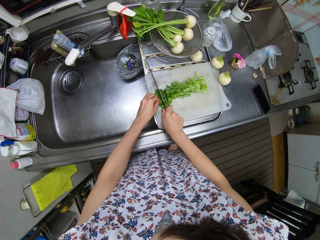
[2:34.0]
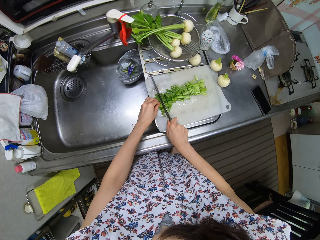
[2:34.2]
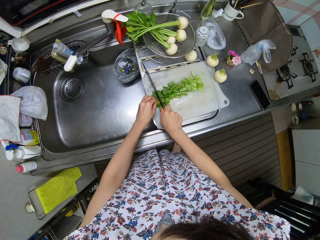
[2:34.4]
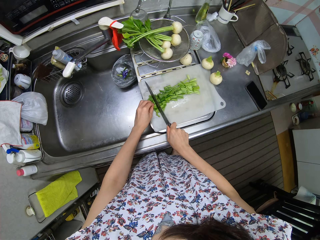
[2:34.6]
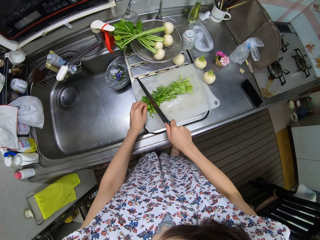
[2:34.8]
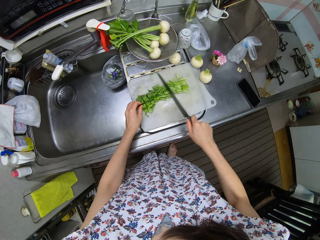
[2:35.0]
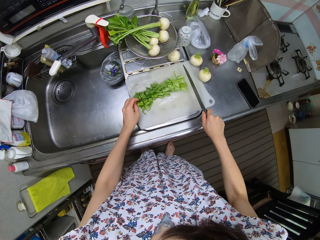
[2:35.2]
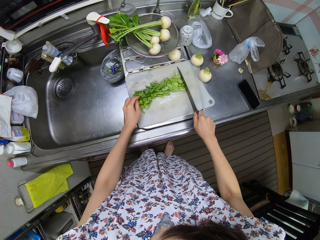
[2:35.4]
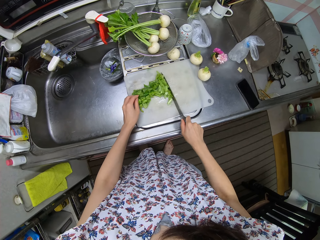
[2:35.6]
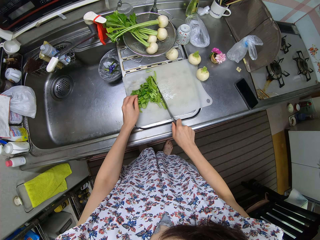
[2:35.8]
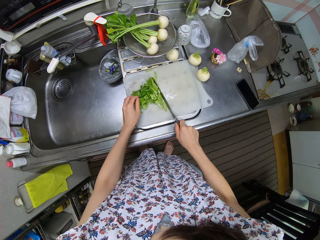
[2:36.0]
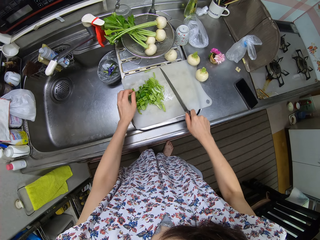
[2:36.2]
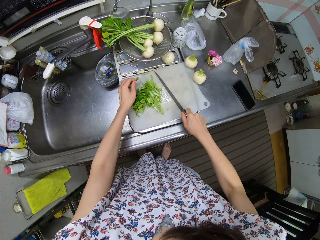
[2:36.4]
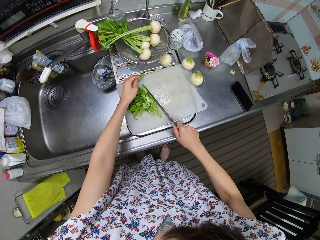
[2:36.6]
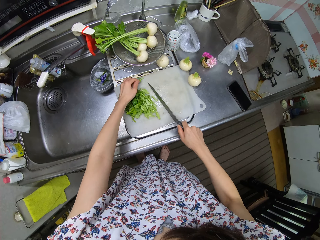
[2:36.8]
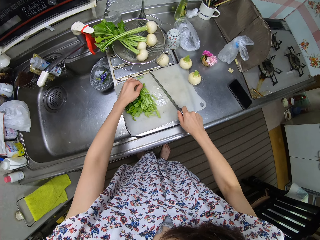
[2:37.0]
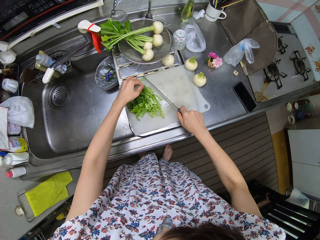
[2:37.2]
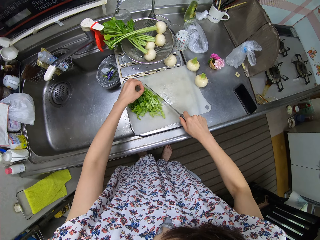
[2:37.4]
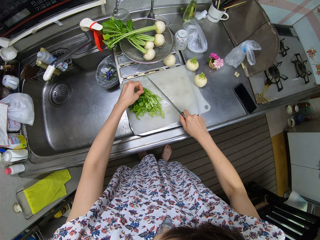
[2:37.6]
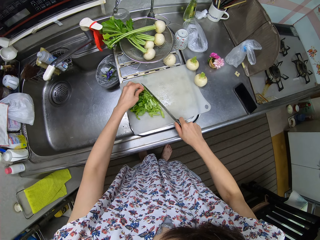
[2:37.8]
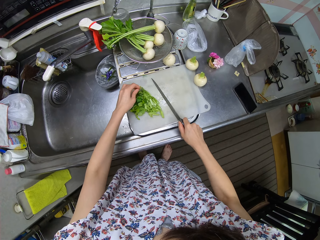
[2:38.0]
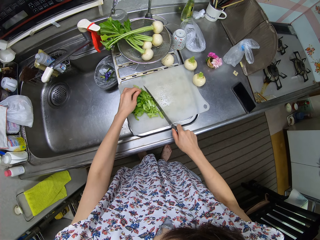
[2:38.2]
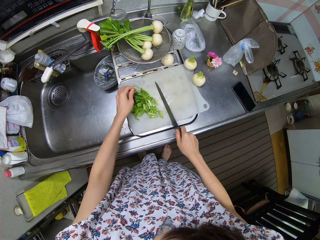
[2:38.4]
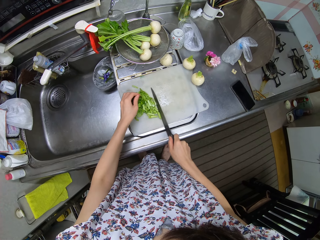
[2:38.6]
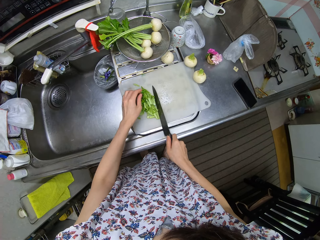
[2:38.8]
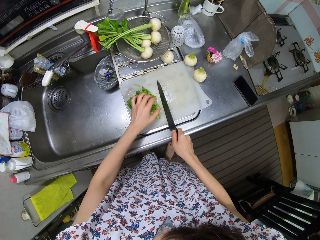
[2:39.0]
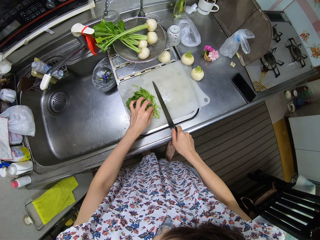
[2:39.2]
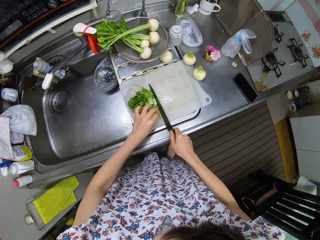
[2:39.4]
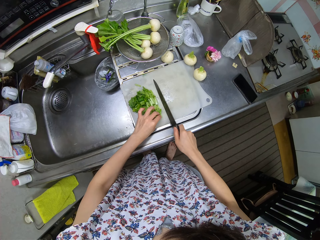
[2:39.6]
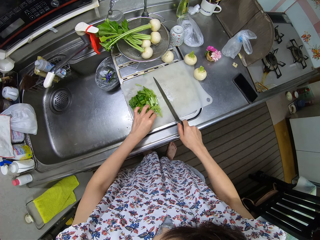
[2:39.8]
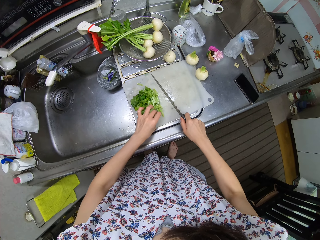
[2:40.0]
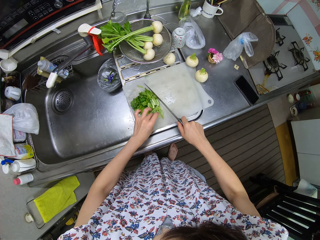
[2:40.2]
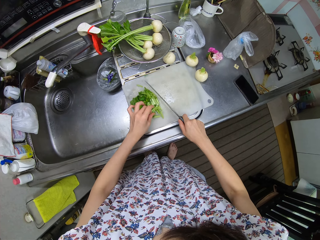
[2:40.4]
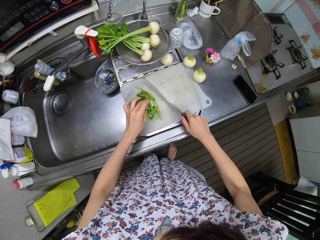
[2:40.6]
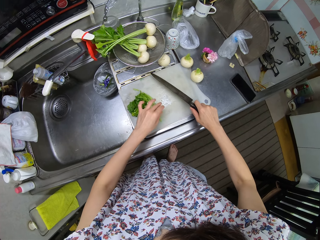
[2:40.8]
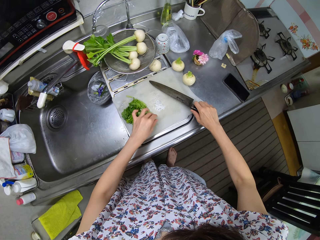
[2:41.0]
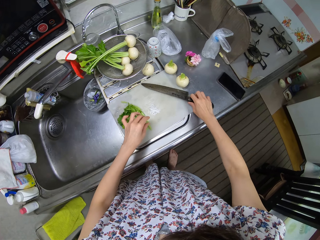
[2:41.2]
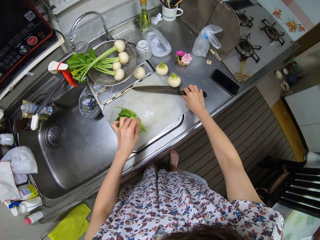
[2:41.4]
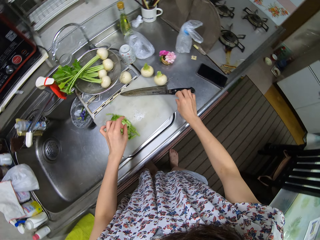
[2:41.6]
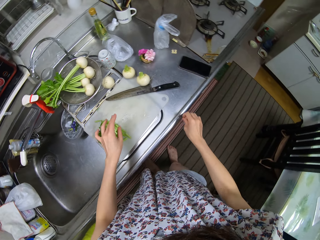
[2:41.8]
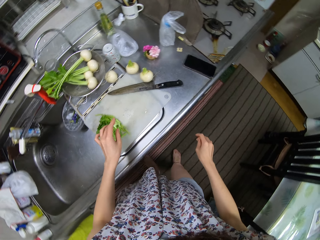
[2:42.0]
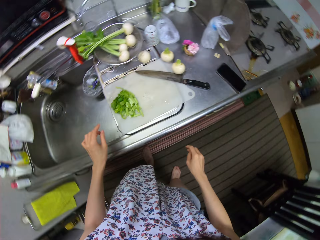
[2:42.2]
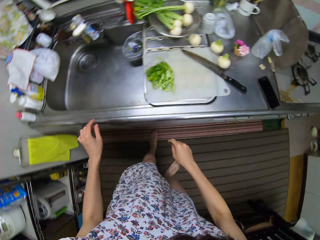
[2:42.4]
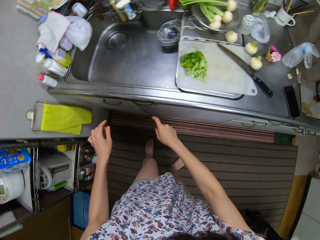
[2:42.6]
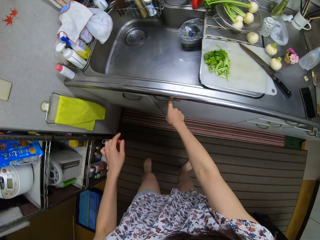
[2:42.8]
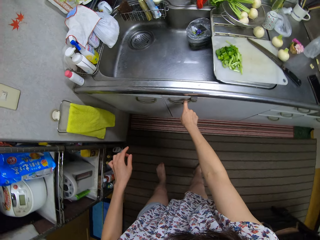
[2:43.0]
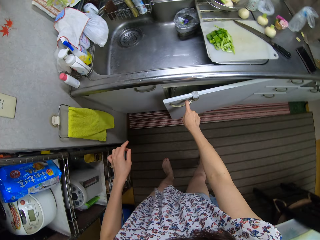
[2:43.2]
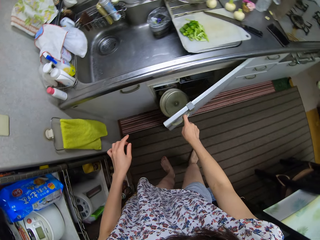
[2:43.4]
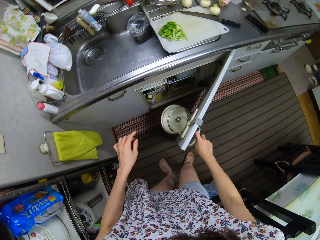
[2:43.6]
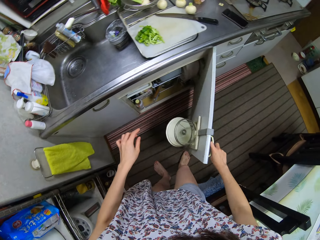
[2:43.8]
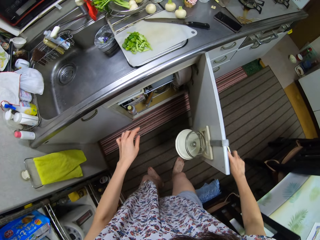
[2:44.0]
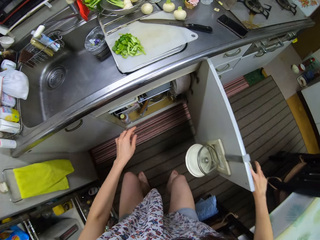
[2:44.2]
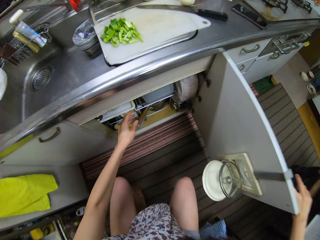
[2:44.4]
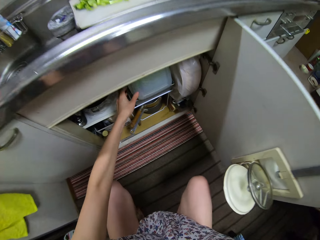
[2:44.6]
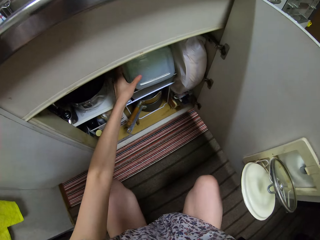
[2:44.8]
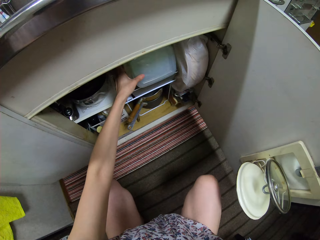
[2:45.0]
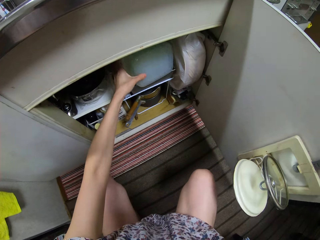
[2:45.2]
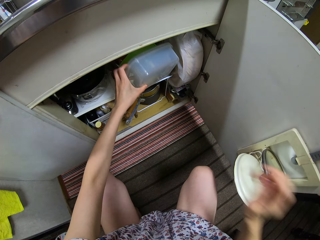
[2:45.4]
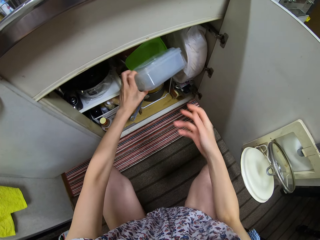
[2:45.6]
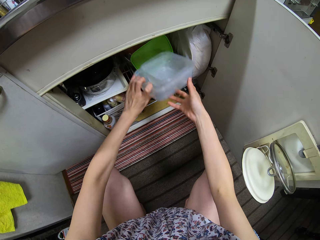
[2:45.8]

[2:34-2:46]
The camera wearer gathers the leaves on the chopping board with the knife. They place the knife on the chopping board. They open a cabinet.

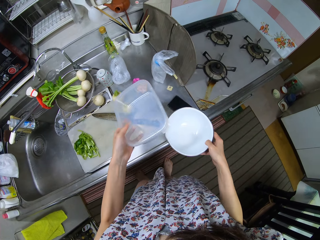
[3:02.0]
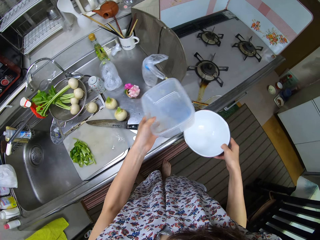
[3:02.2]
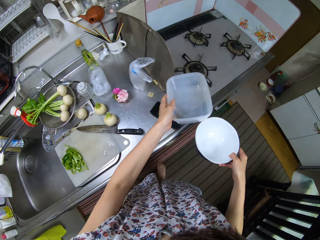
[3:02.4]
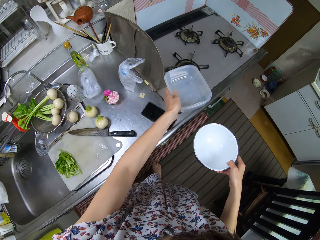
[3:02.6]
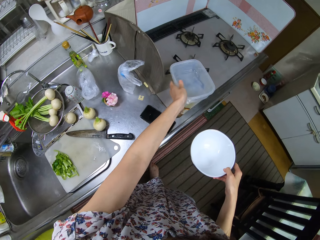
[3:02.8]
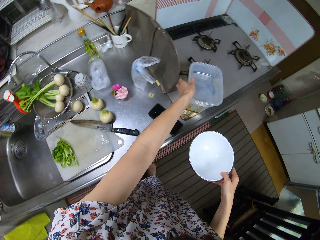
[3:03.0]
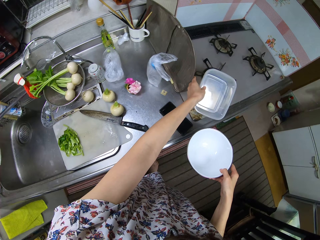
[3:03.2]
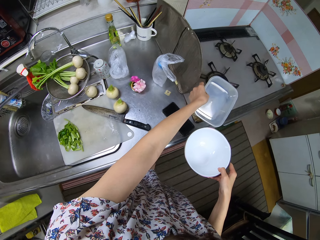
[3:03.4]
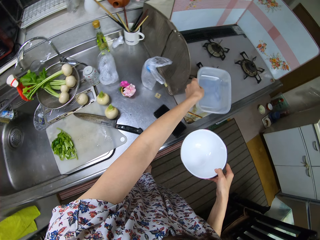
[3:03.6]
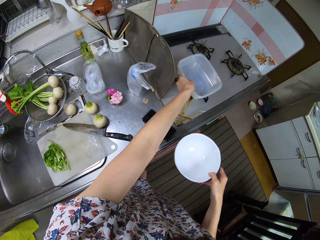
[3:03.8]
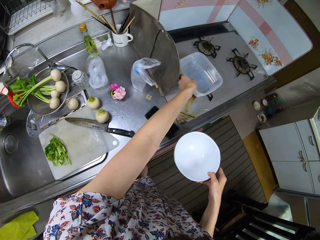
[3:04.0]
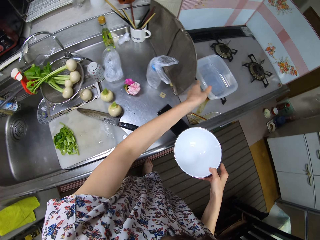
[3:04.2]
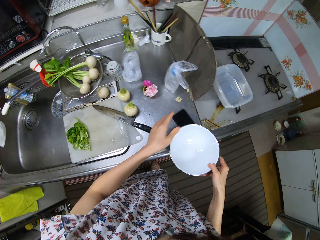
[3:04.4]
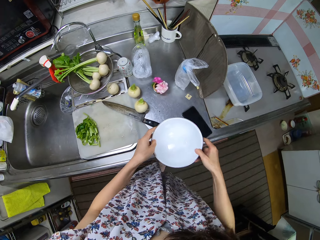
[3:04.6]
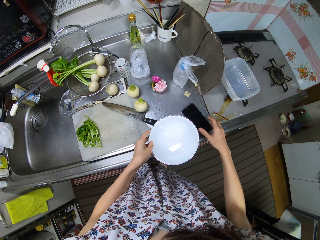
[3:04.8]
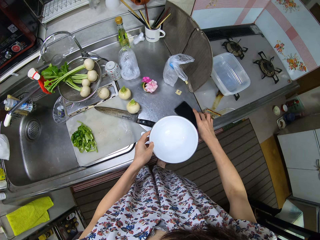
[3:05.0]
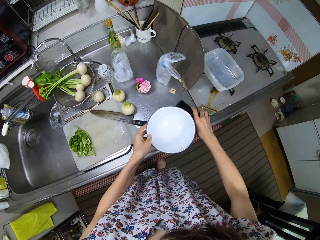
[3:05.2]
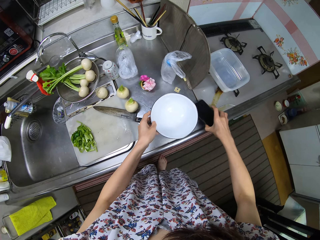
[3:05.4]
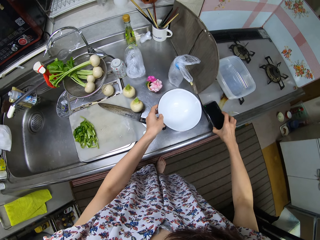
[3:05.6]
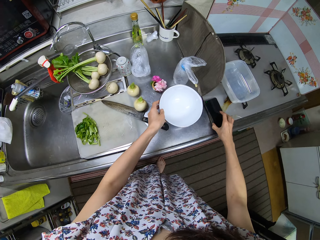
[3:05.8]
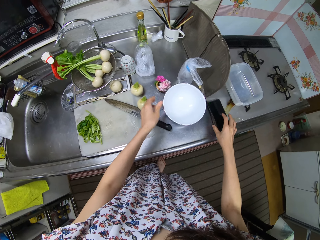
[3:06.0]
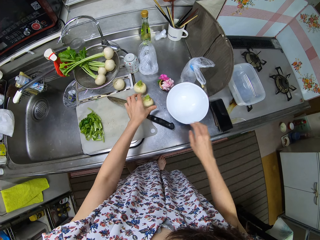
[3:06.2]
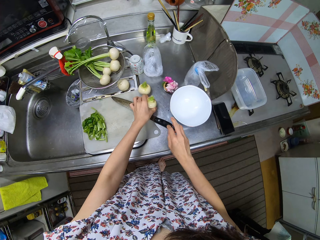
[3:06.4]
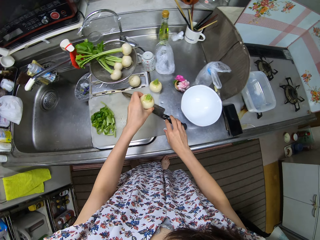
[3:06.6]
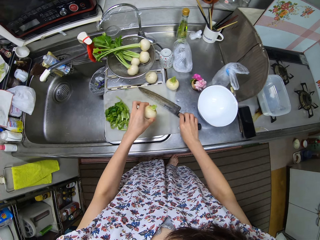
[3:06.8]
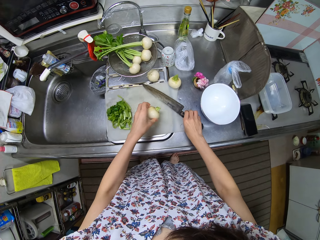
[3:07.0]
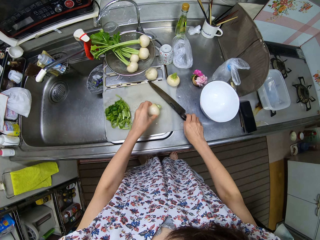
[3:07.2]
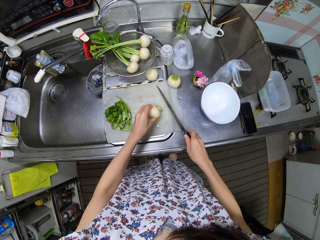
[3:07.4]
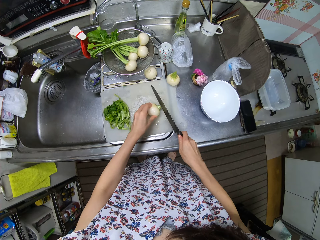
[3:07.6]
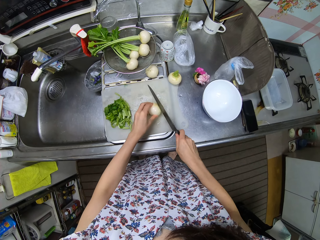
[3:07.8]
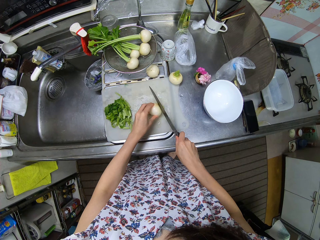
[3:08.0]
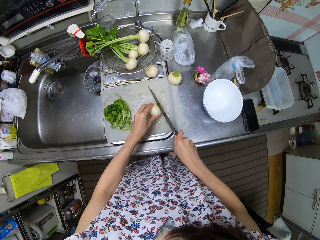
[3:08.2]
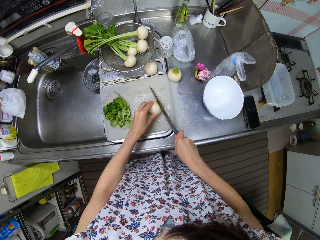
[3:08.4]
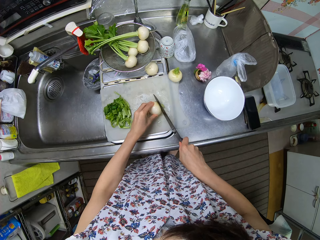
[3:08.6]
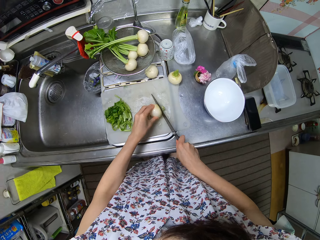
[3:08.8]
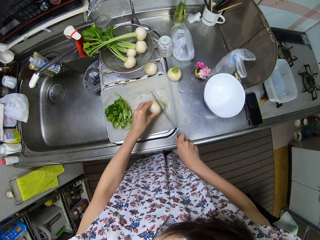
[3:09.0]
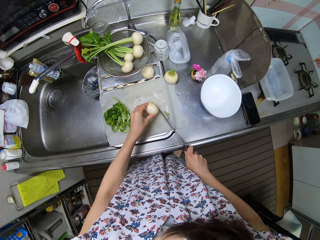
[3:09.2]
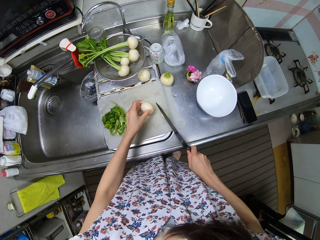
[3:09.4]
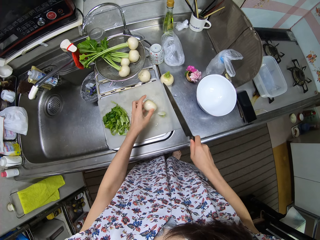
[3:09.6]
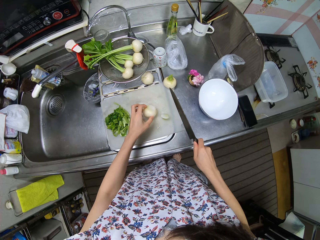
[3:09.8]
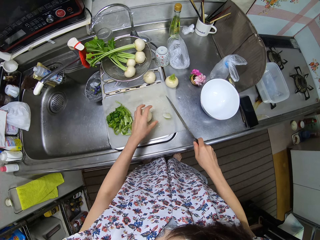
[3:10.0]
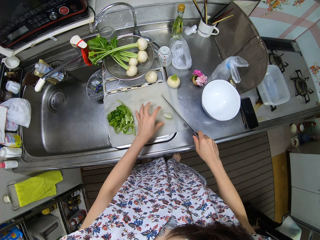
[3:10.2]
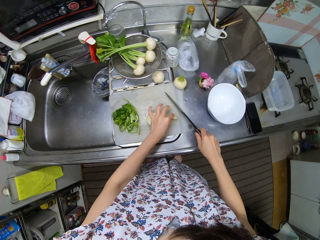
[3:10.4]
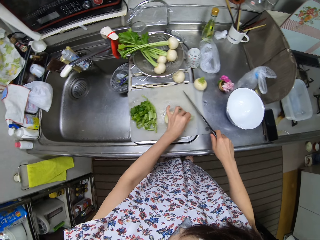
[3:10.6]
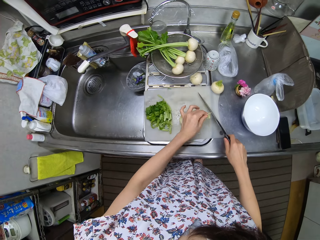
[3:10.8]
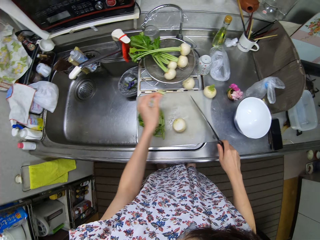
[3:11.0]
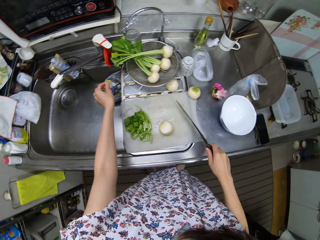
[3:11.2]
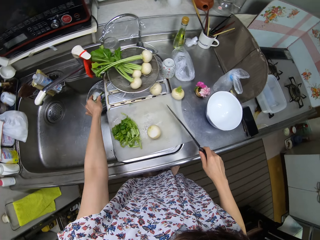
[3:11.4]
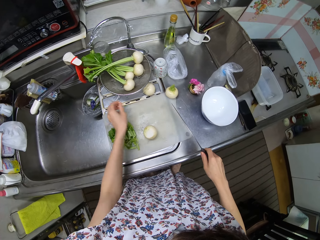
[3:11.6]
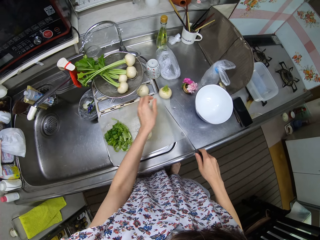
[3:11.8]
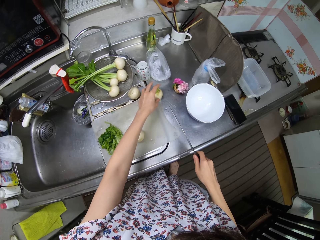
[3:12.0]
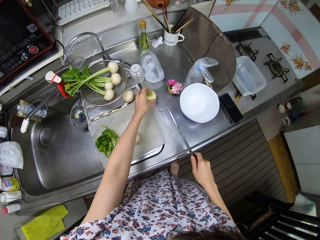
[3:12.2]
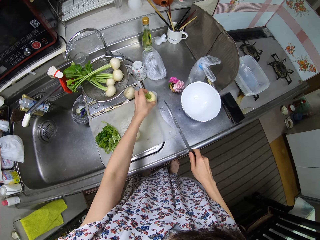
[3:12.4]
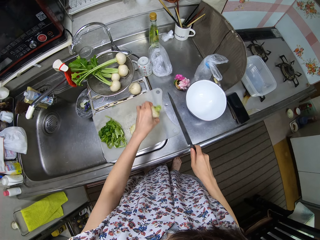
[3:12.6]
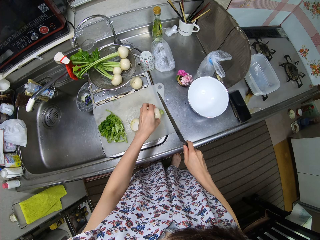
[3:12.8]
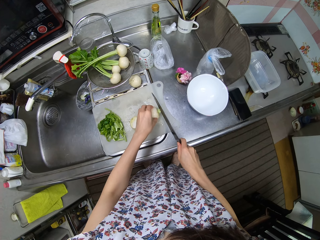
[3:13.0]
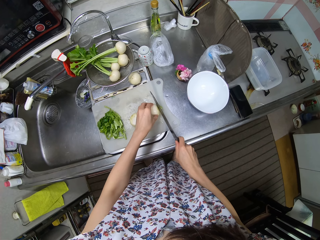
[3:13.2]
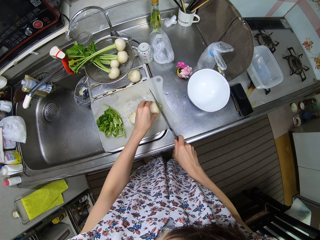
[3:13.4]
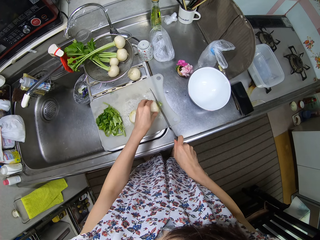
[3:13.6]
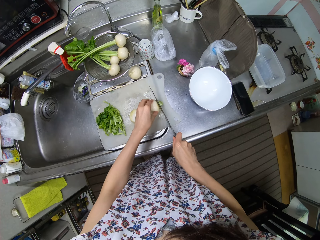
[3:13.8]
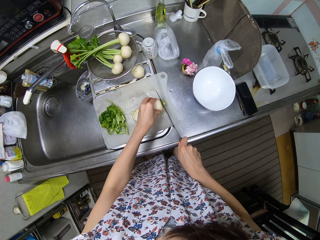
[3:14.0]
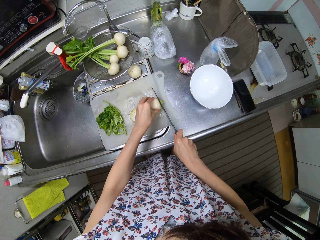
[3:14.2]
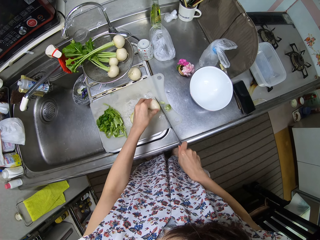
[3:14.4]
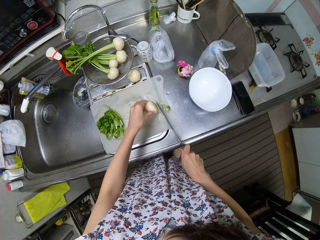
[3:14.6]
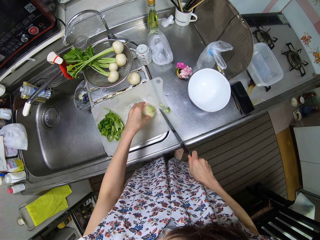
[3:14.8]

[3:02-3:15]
The camera wearer drops the plastic tin on the gas cooker. They move their phone on the kitchen slab. They place the bowl on the kitchen slab. They take a turnip ball from the slab. They place the turnip ball on the chopping board. They take the knife from the chopping board. They cut the head of the turnip ball away. They take the head of the turnip from the chopping board. They place the head into the dustbin in the sink. They take a turnip ball from the sink. They place the turnip ball on the chopping board. They cut the head of the turnip ball with the knife.
